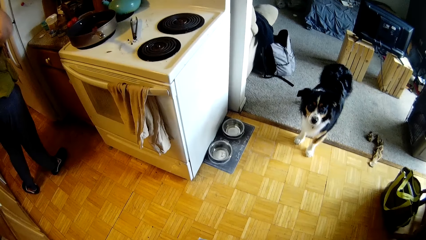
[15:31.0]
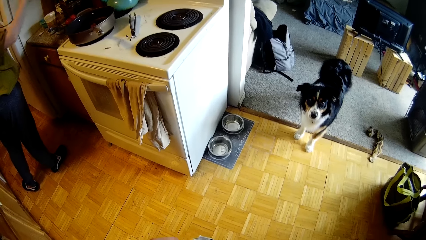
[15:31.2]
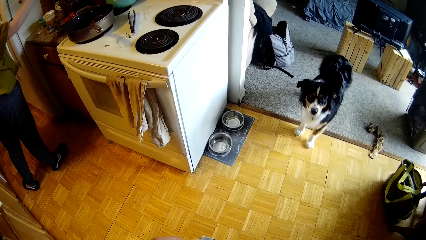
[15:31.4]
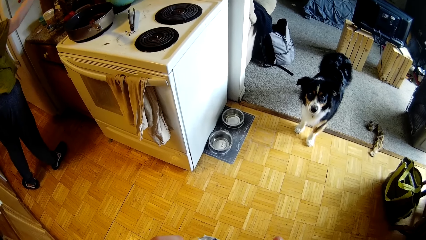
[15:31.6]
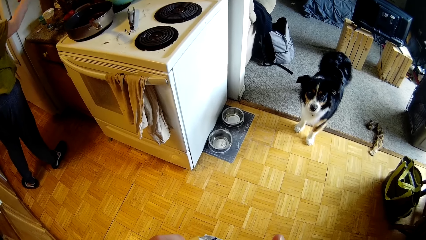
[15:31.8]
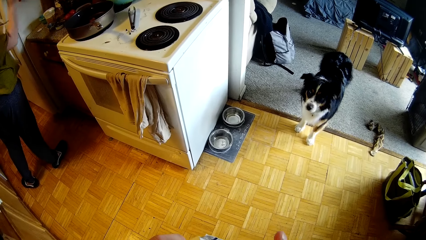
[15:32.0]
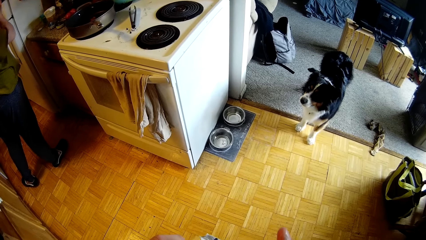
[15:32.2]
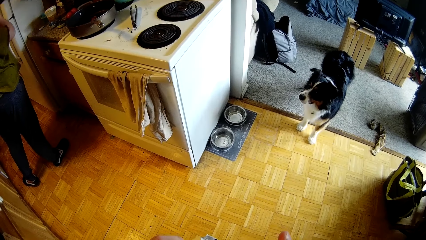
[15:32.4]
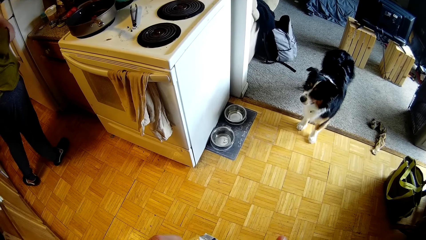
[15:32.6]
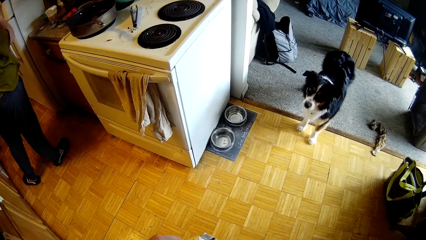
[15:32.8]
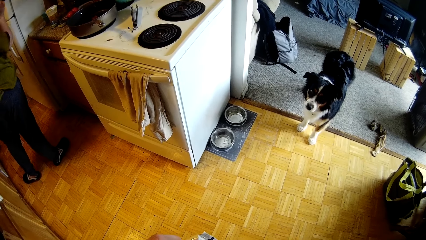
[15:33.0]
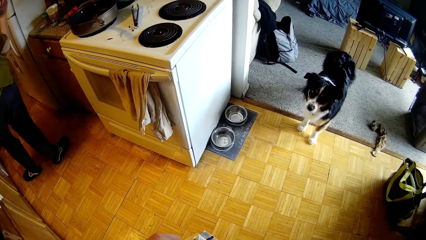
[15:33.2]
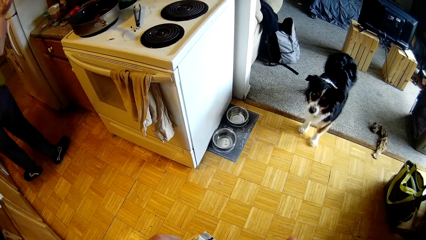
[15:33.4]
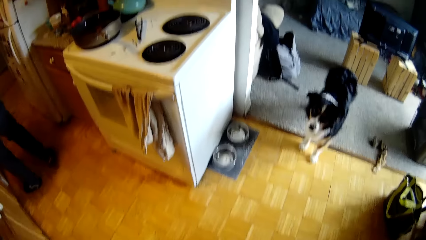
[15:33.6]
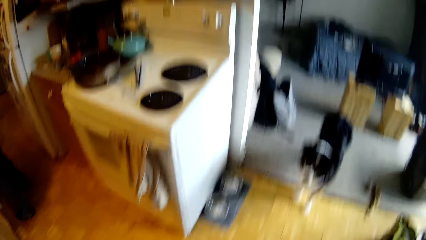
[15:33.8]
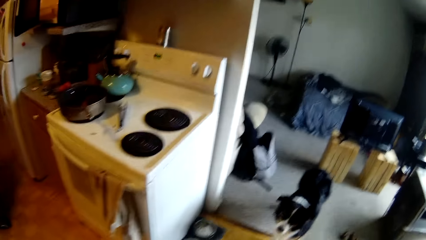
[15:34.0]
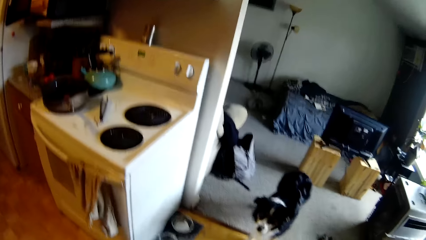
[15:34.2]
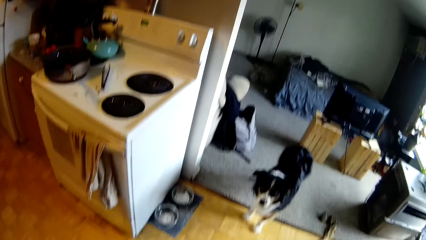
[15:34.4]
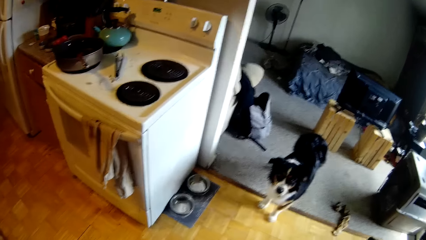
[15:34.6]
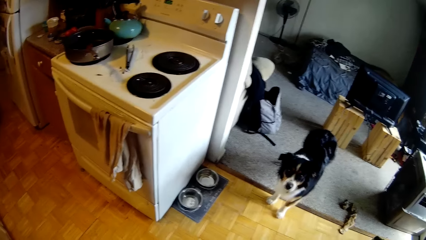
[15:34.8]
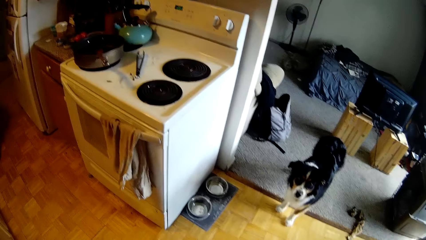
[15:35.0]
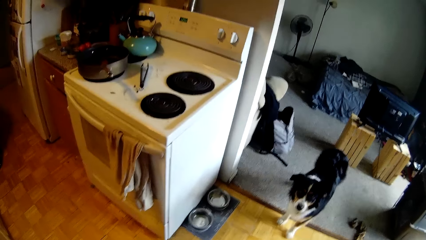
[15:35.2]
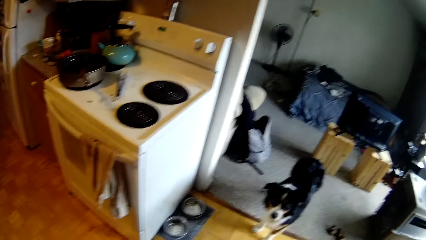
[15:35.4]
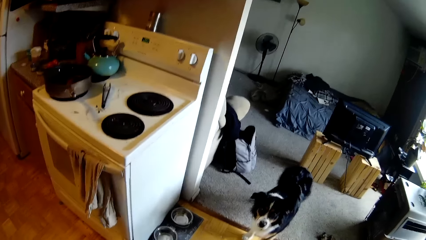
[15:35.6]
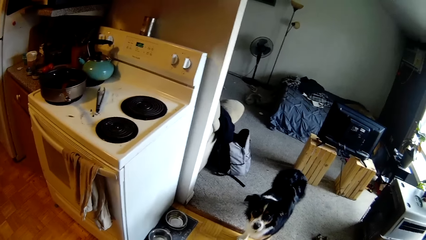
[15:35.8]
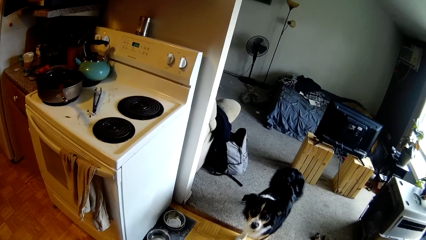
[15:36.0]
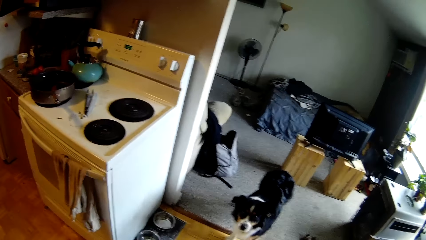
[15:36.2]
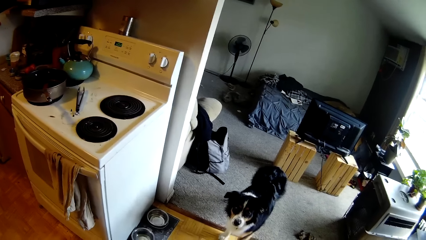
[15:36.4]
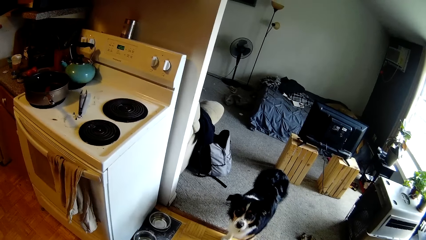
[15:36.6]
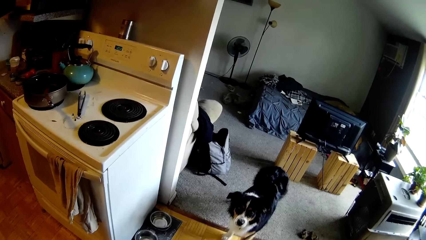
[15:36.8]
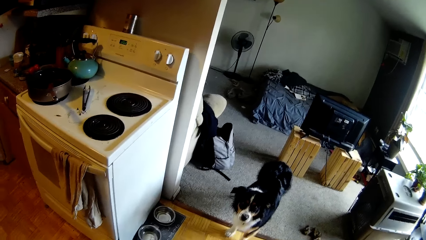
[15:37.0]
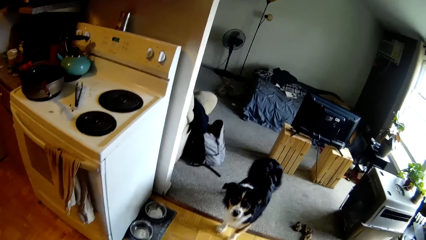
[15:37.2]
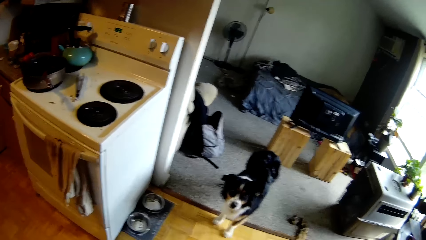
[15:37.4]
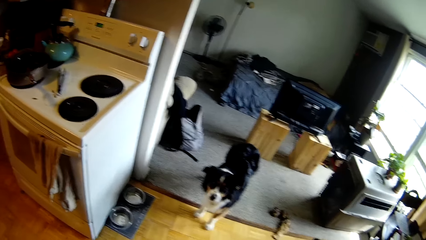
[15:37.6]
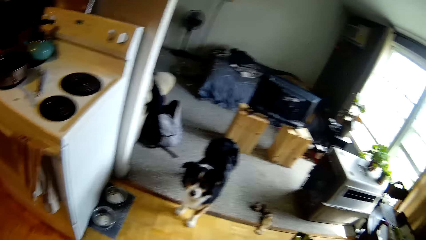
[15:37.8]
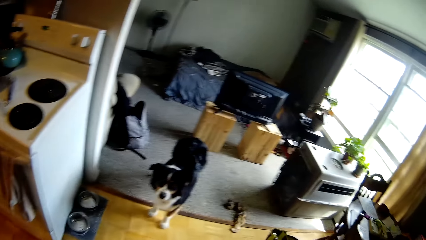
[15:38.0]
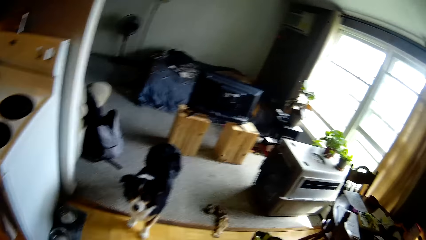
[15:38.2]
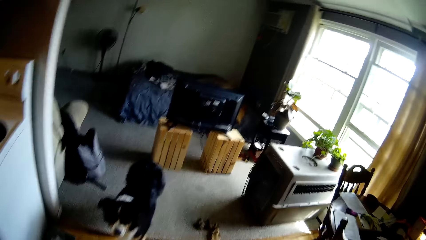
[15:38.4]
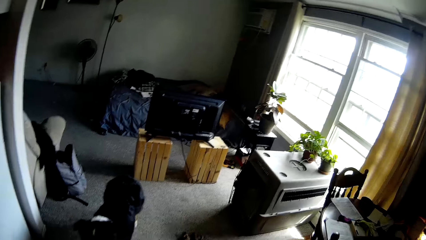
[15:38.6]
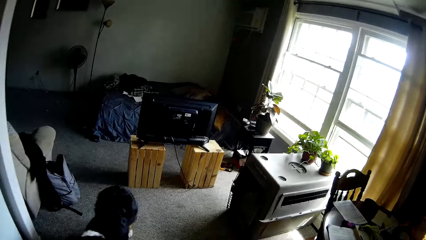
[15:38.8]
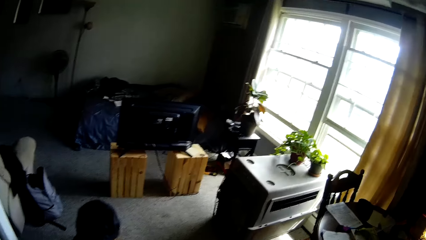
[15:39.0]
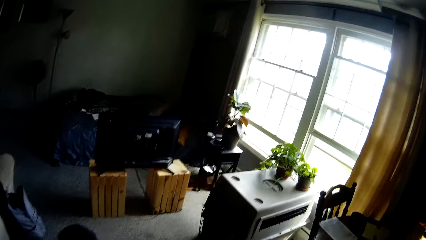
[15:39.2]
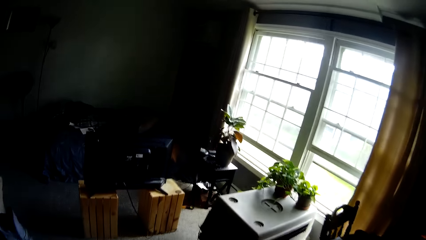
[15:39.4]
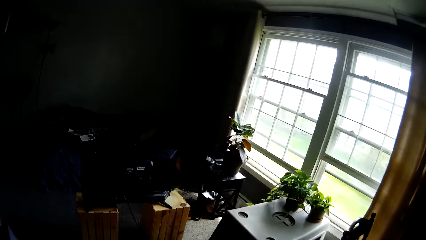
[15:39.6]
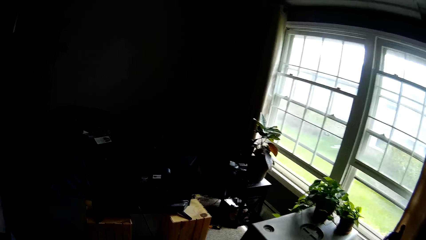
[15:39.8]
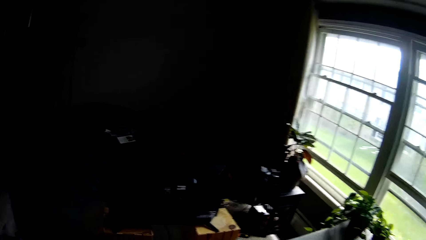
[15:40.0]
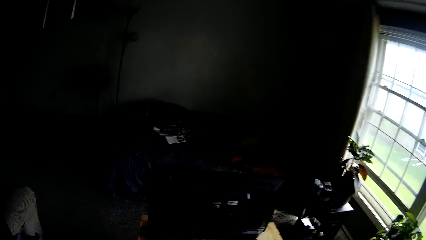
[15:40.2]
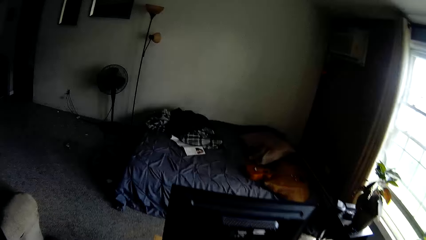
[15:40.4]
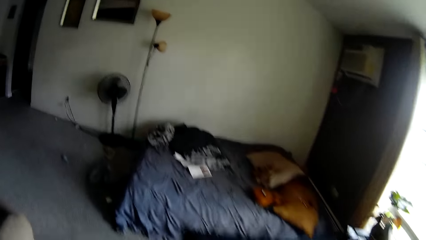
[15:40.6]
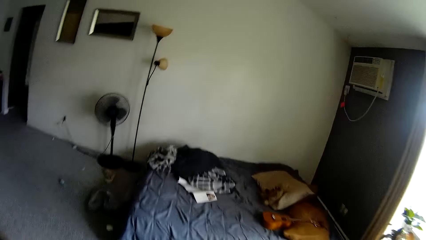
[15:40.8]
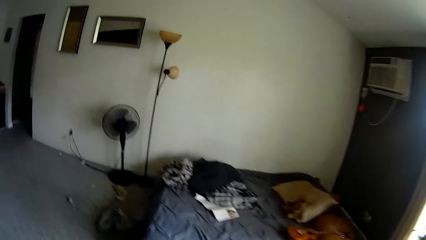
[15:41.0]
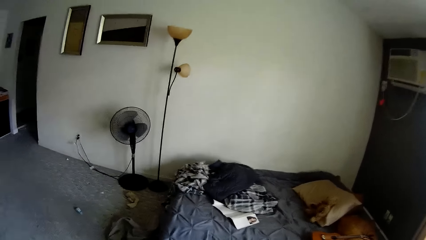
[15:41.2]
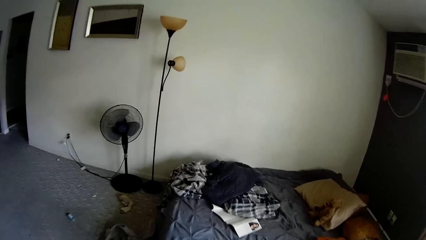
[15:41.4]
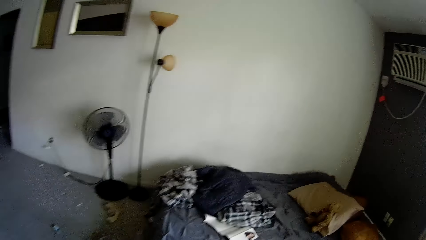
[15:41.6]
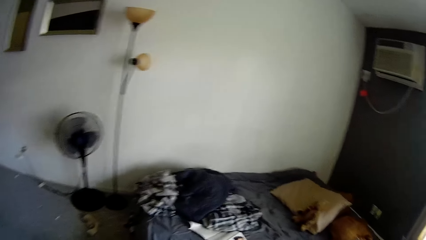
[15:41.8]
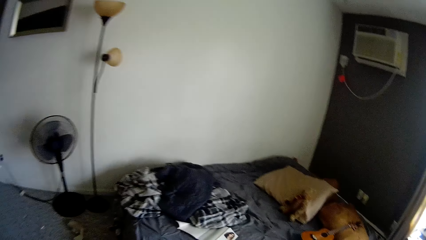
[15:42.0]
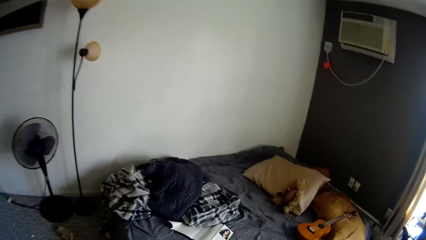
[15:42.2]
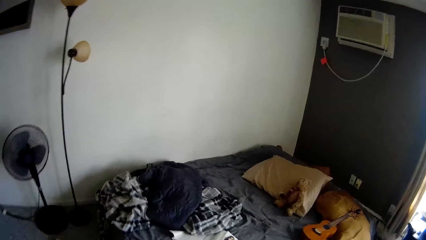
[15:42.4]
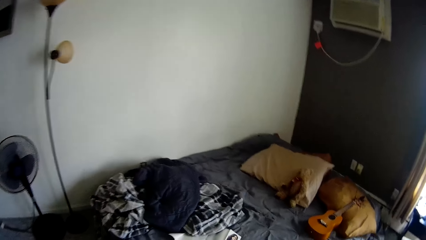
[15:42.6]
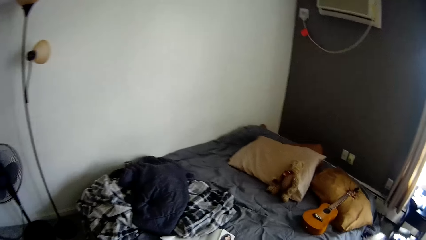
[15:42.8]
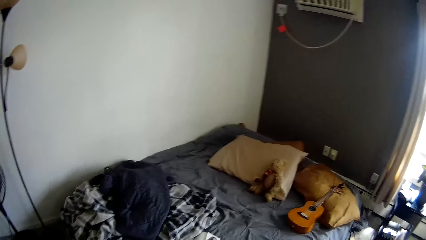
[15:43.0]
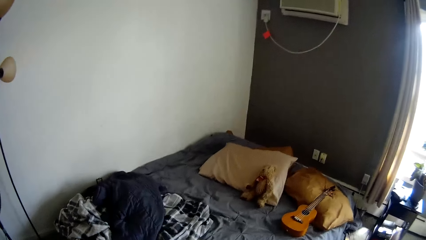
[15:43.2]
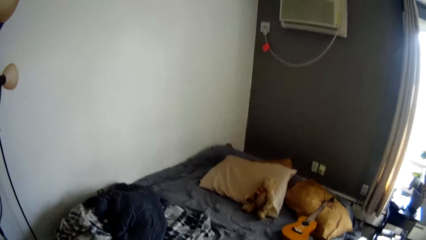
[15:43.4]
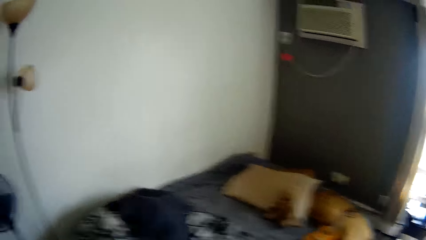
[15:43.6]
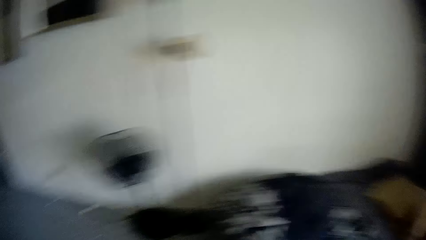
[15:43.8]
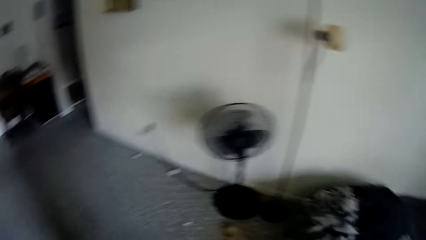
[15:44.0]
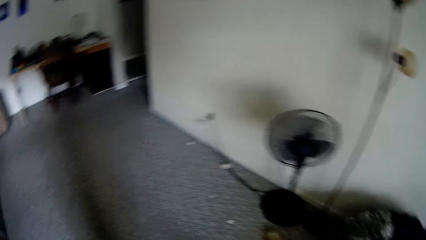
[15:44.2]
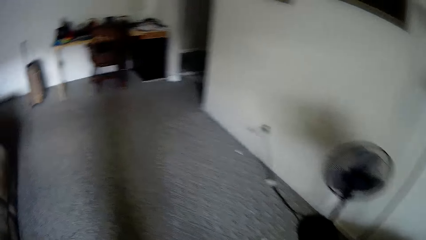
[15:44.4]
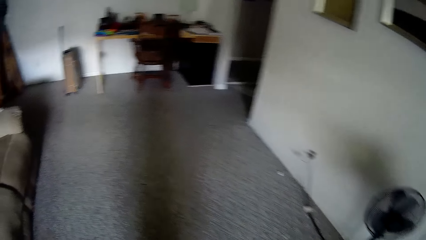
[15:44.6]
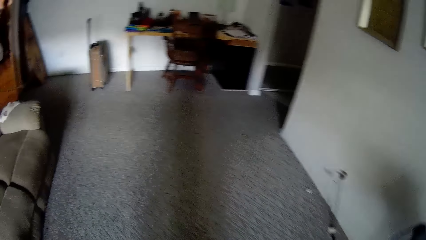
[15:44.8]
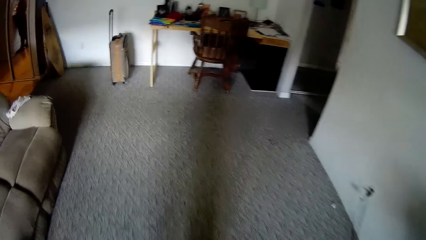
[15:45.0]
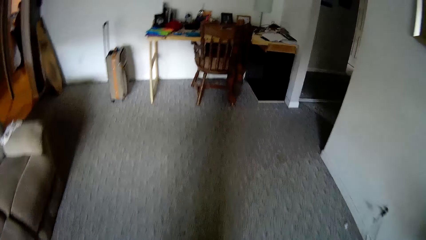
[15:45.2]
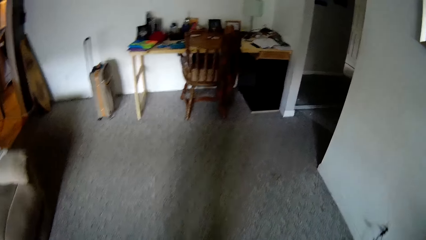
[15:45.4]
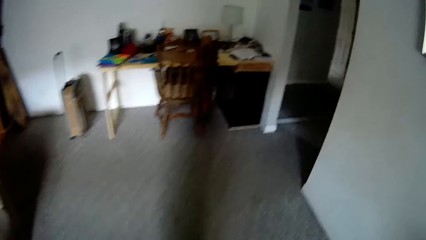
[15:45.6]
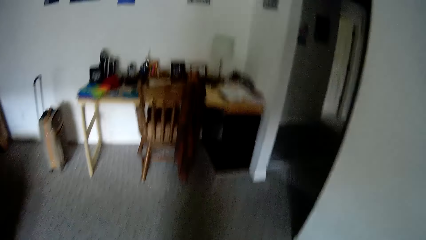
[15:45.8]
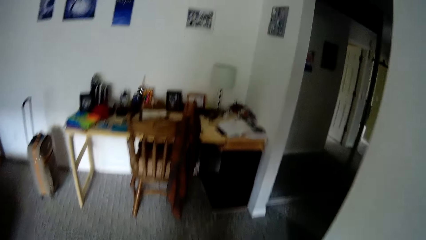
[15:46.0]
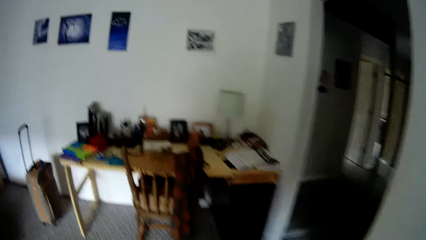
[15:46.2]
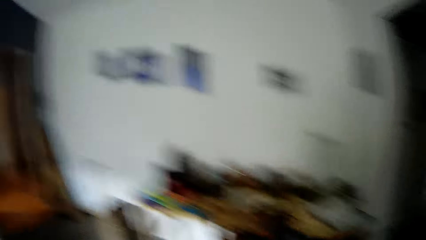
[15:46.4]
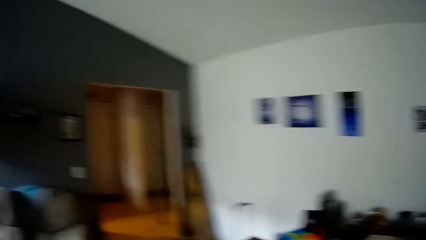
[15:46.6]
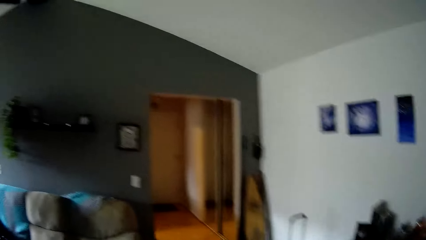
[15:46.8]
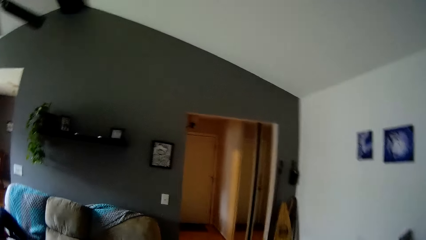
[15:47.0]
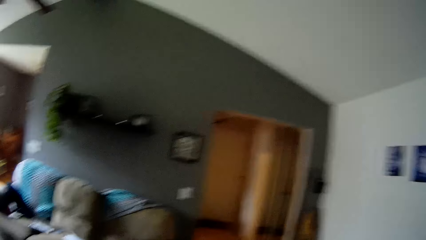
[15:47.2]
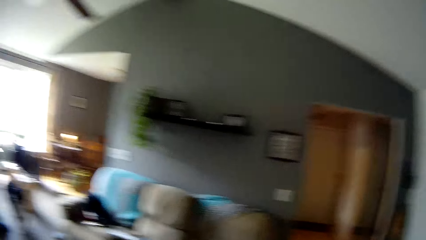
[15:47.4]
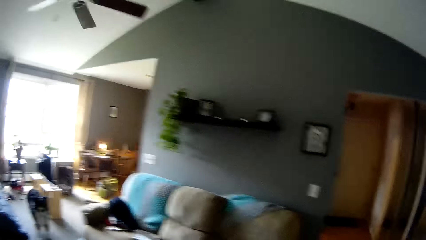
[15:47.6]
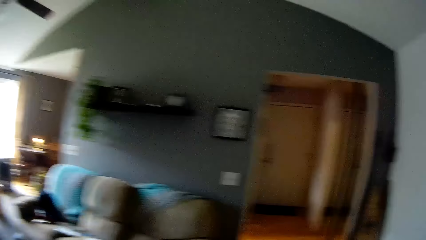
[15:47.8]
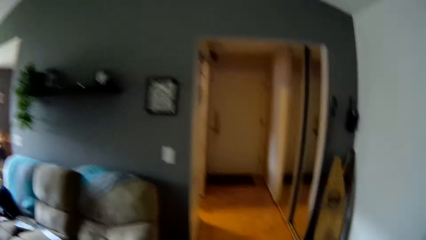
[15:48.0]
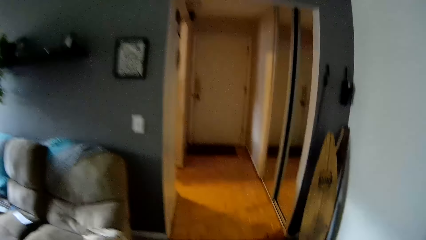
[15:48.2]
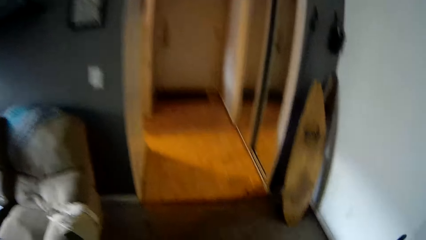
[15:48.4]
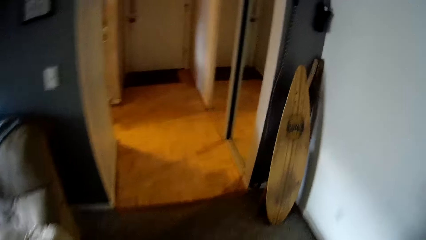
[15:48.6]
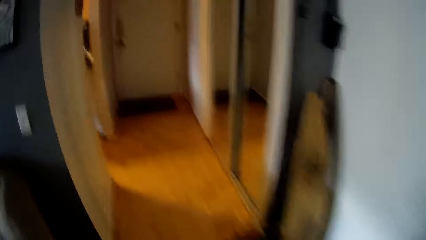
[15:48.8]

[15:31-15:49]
The woman walks around. The camera wearer walks towards the parlor. The woman talks to the camera wearer. The camera wearer talks to the woman. The woman talks to the camera wearer.
